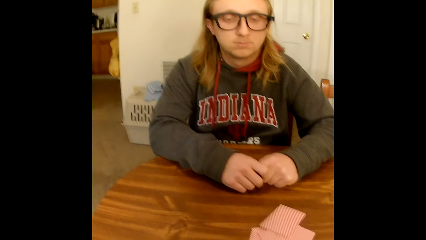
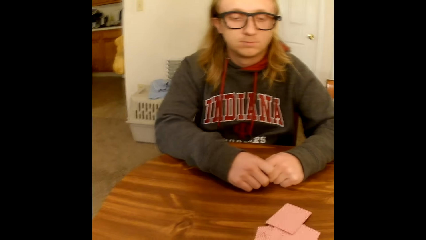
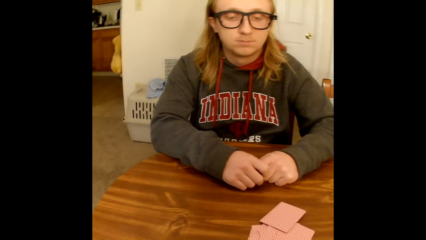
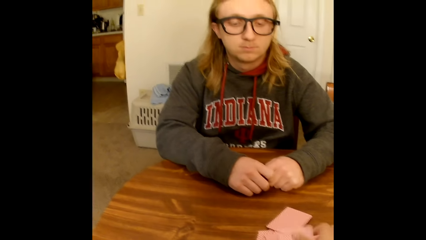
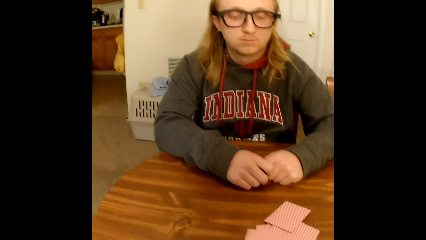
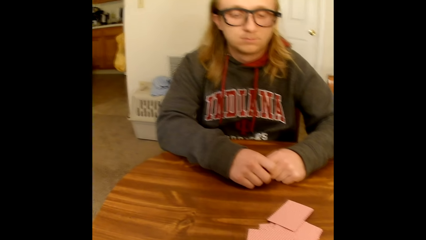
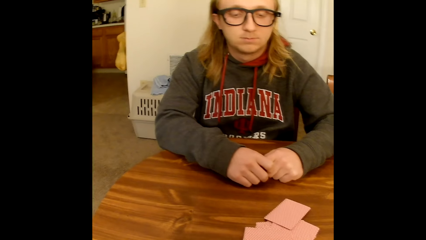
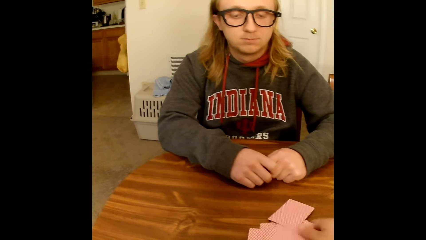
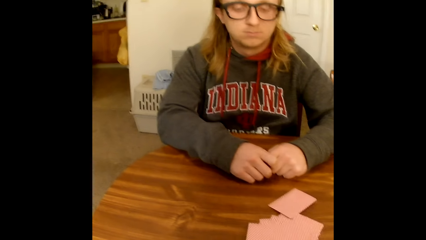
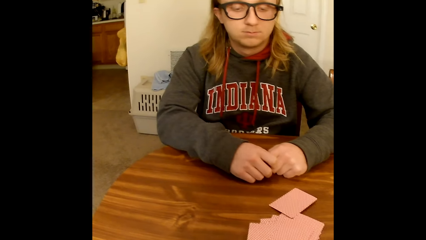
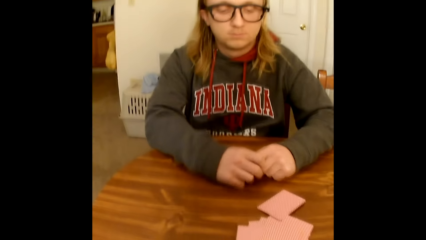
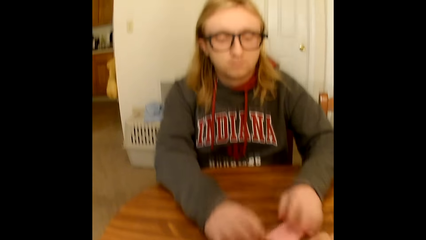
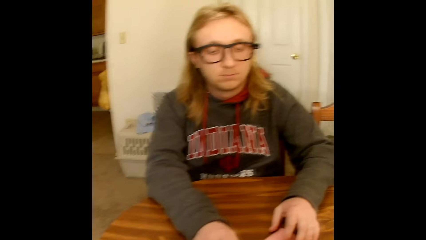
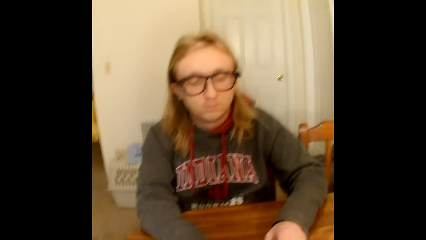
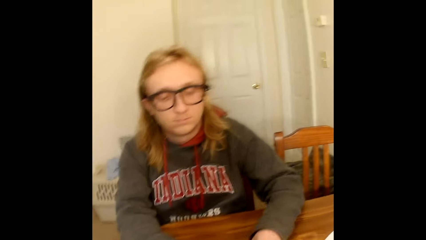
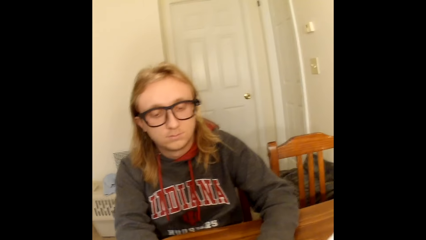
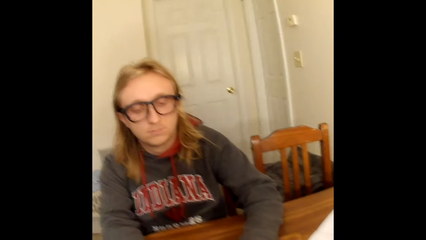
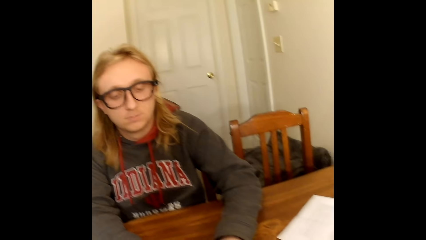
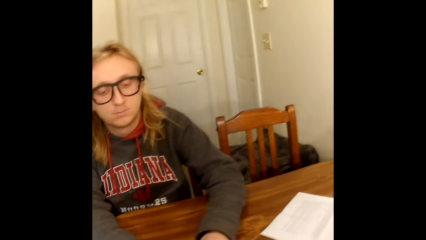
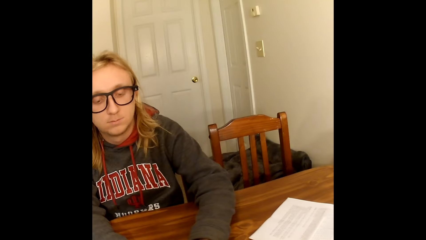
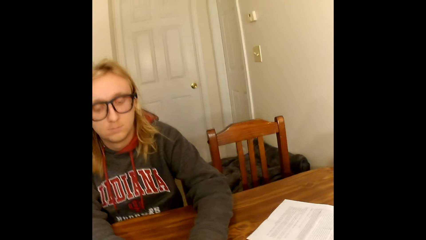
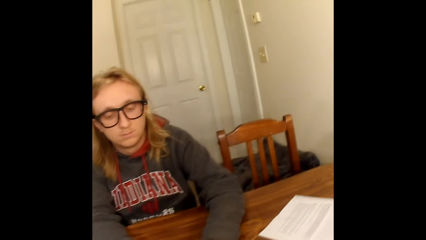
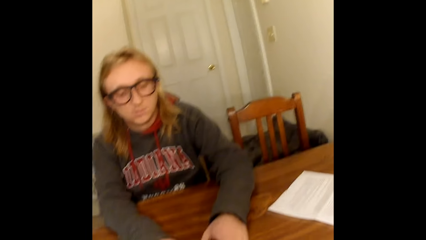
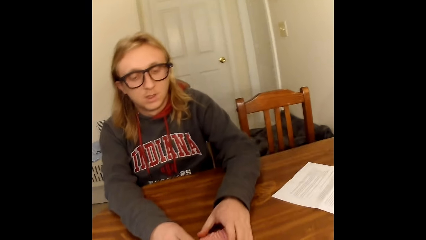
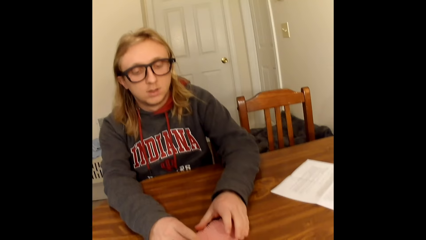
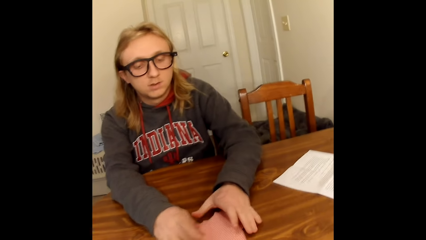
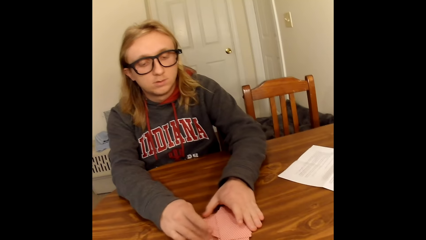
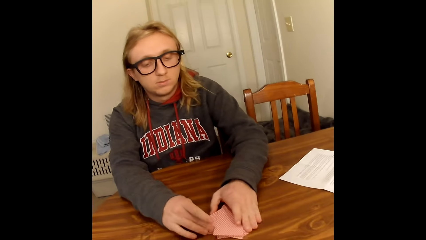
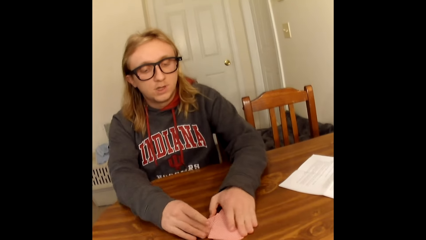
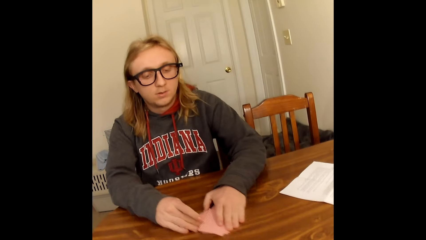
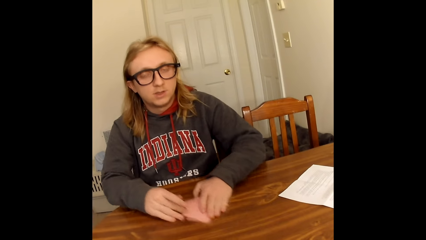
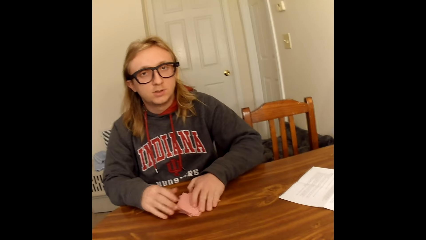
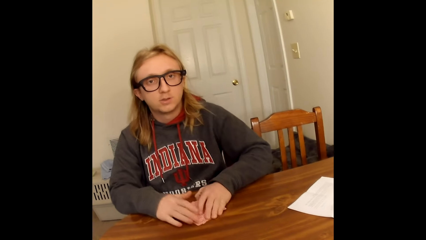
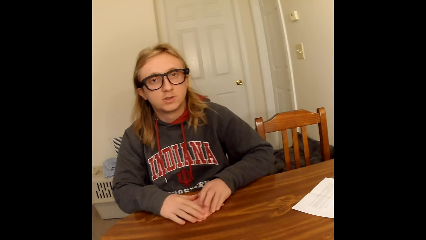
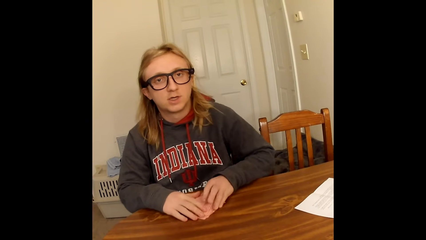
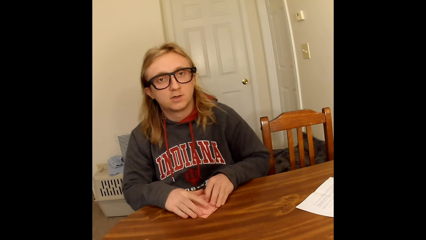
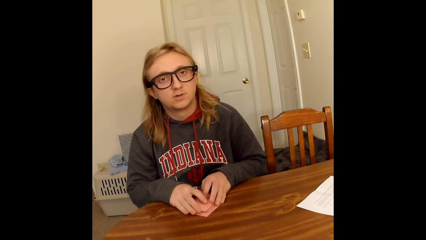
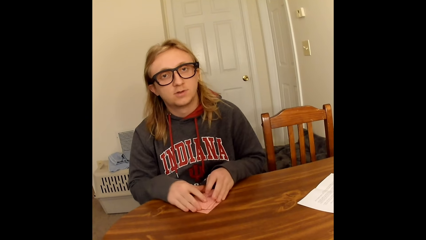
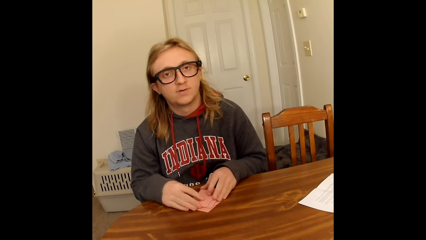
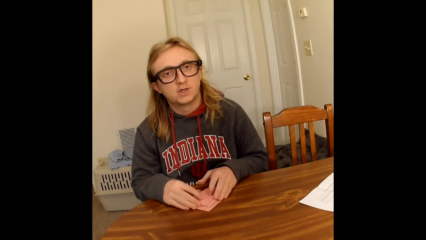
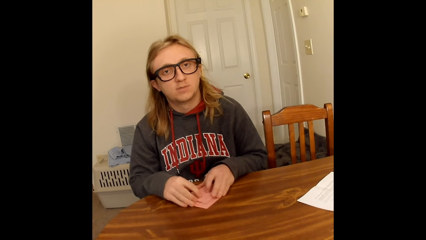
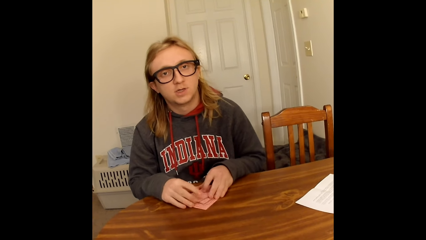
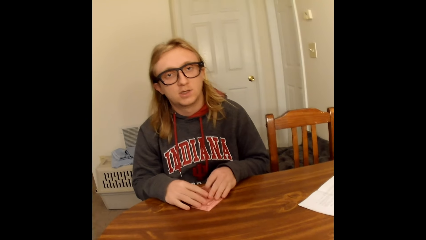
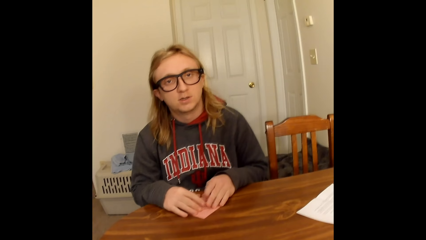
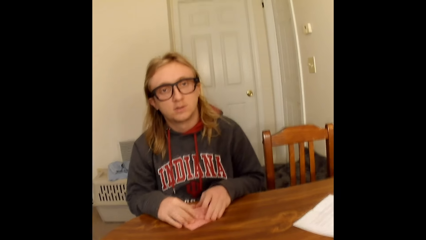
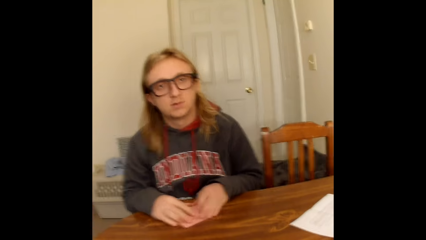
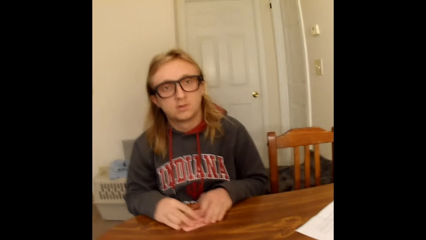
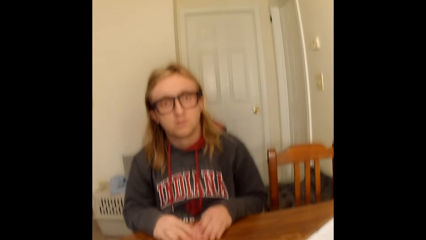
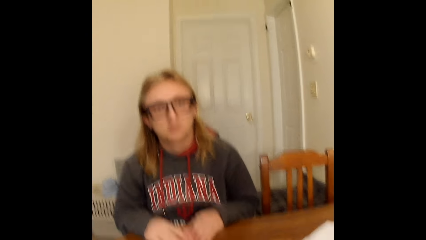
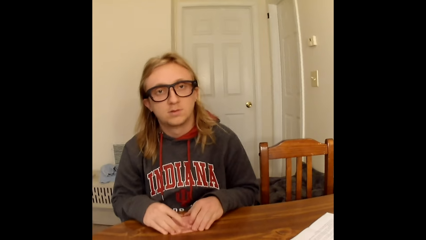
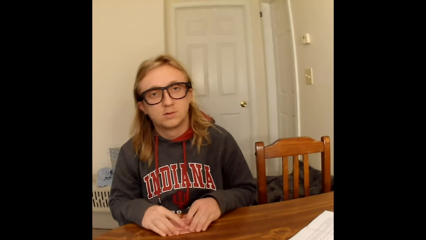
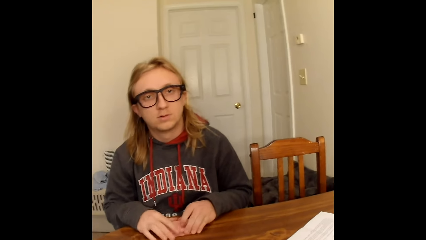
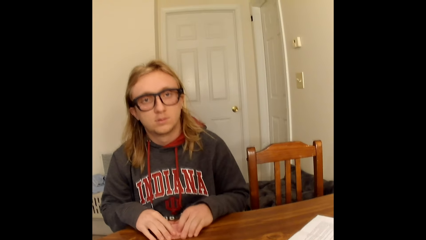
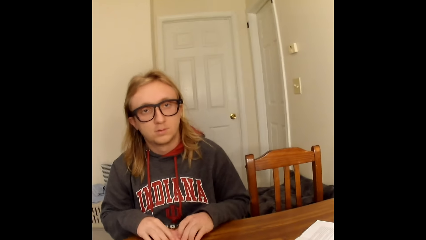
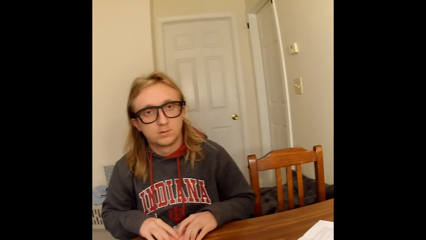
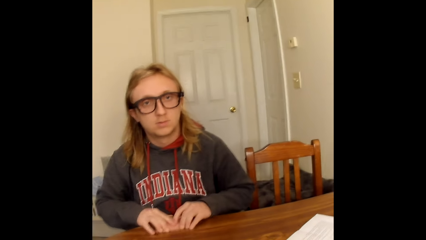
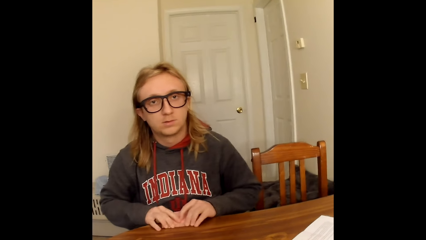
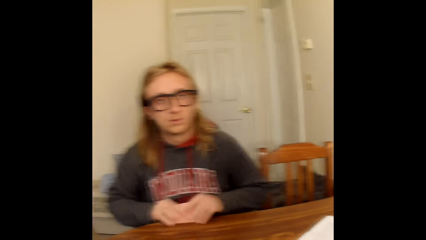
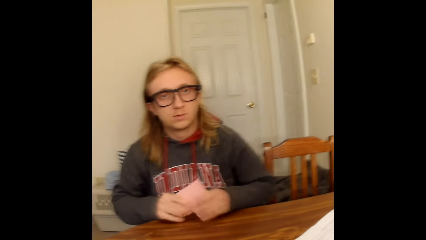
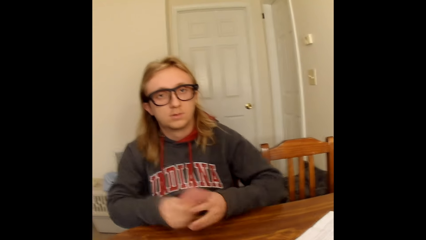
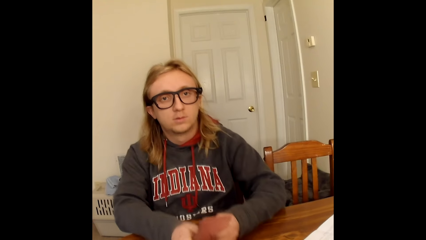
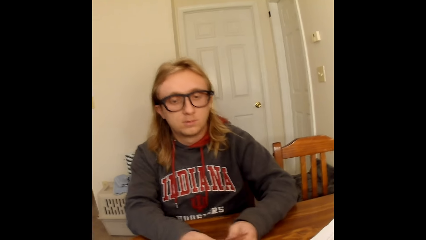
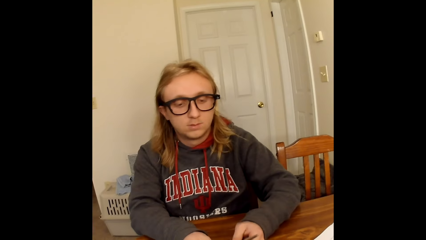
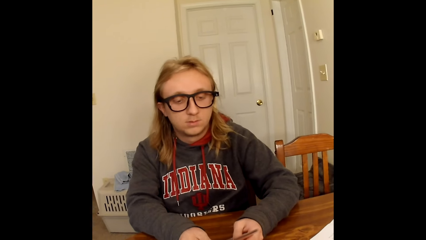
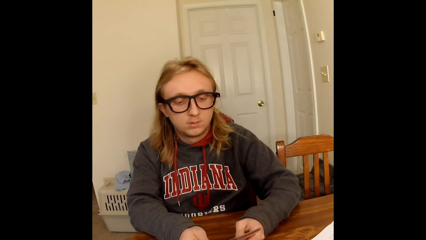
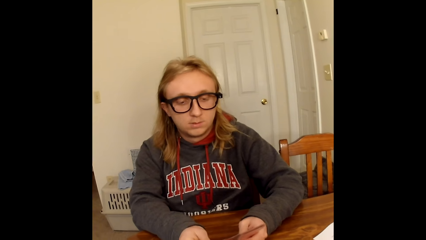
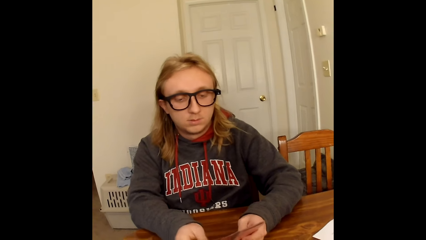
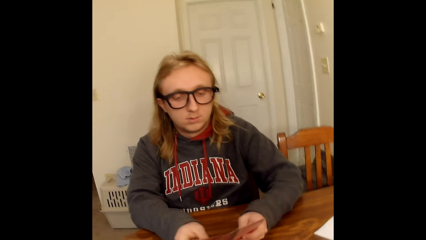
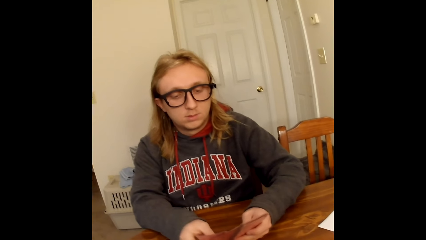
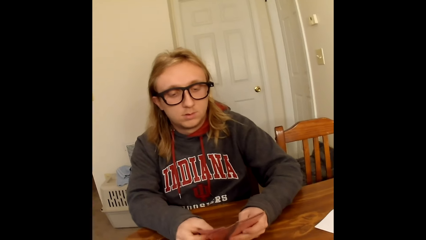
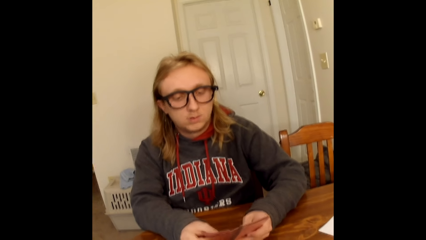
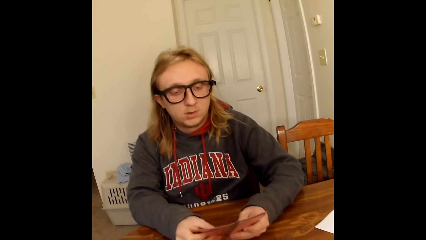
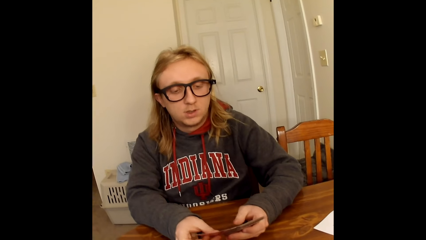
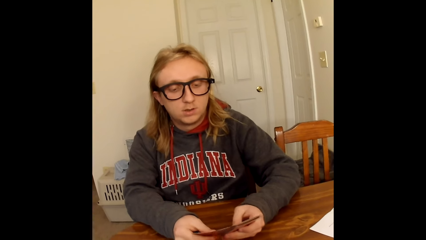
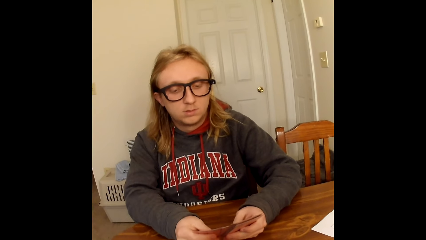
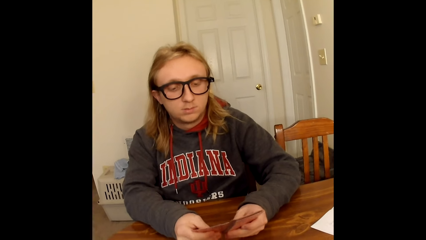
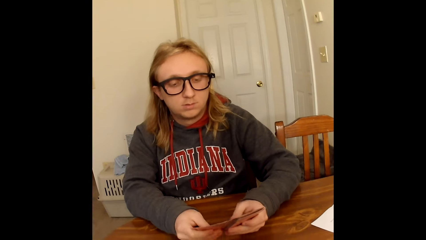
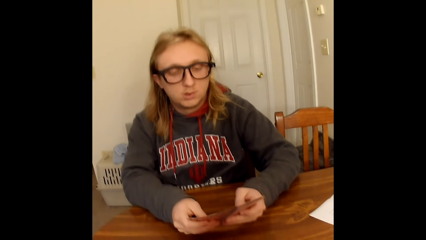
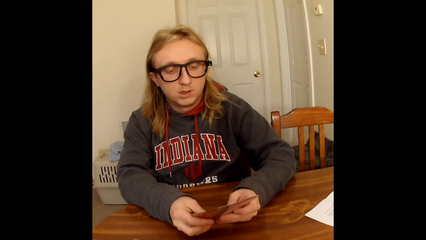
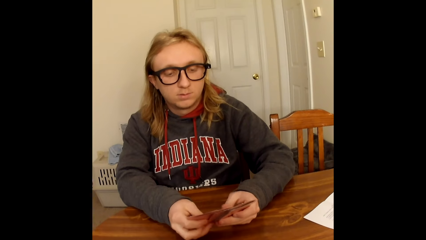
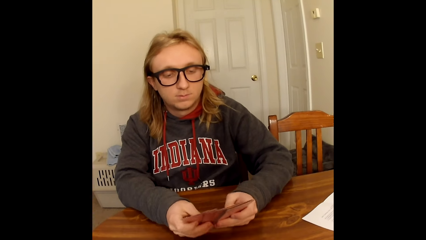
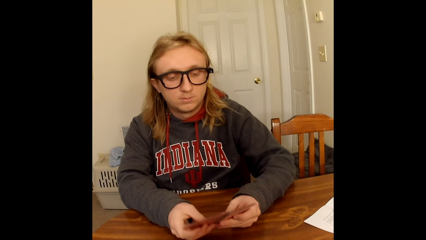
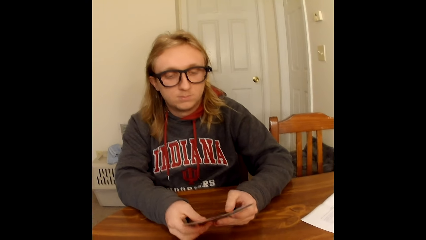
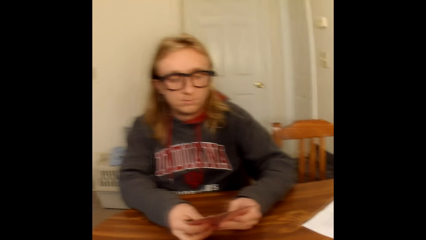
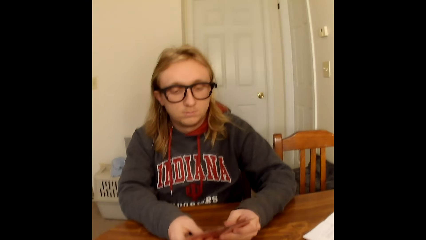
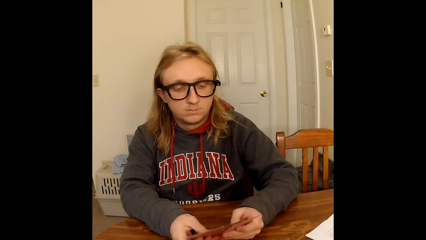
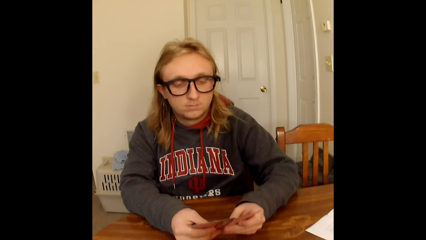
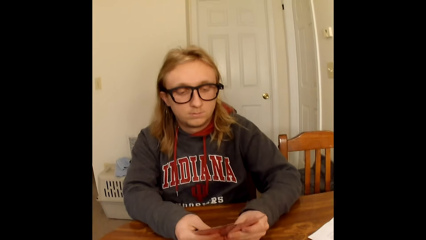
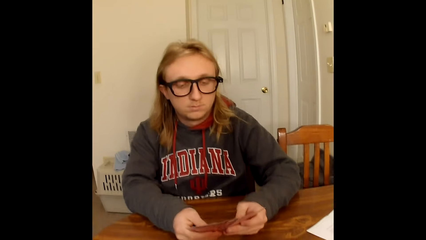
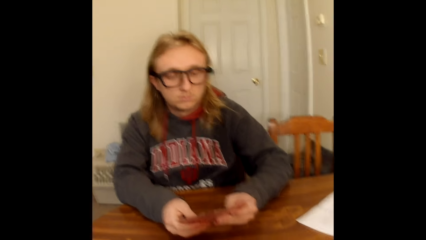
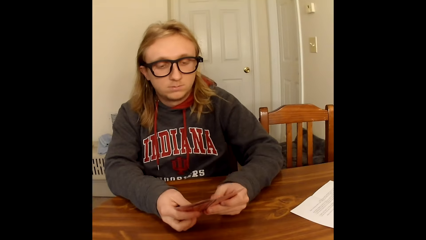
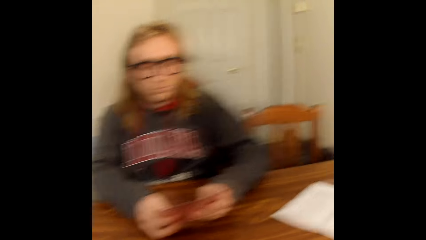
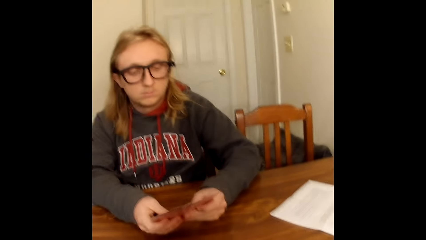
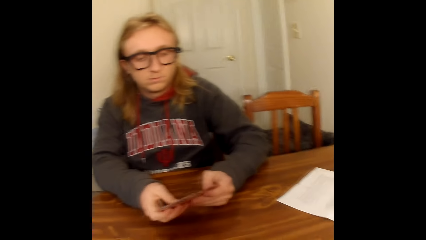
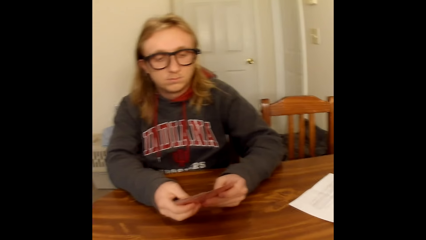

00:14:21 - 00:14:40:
The camera wearer converses. A man moves the cards. The man gathers a portion of the cards on the table with both hands. The man converses. The camera wearer converses. The man picks up the cards. The man flips the gathered cards with both hands. The man looks at the cards. The man shuffles the cards in his hands with his thumbs. The man arranges the cards.
